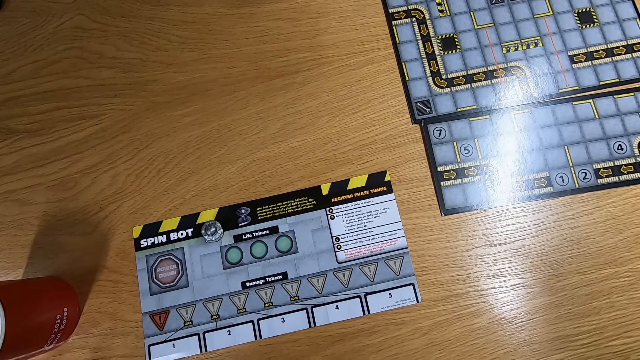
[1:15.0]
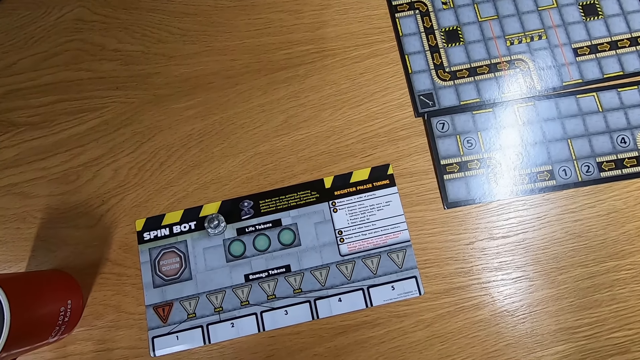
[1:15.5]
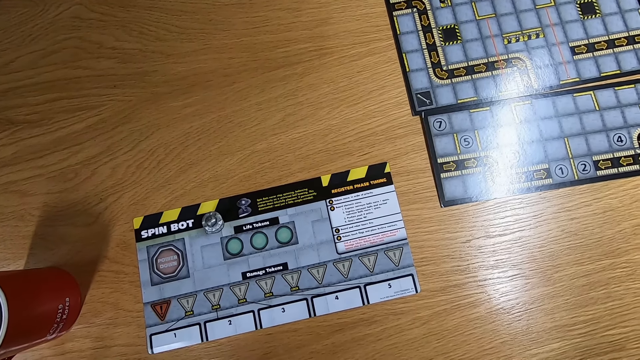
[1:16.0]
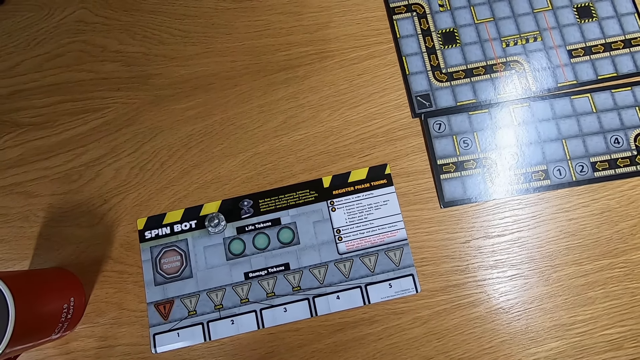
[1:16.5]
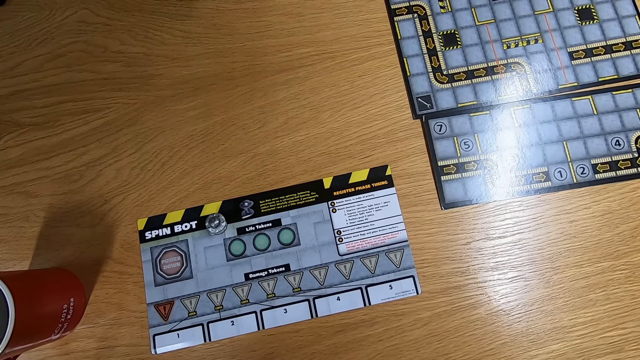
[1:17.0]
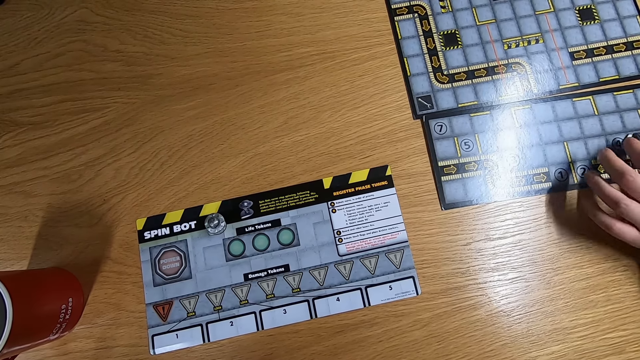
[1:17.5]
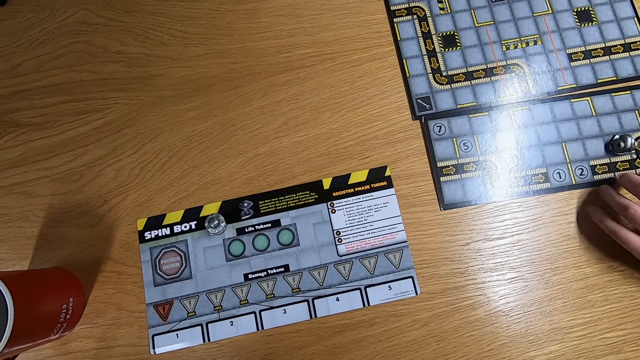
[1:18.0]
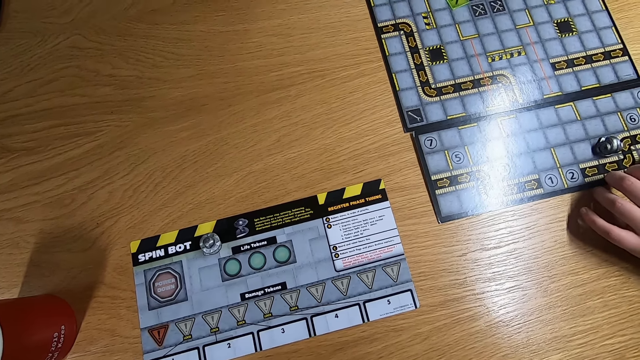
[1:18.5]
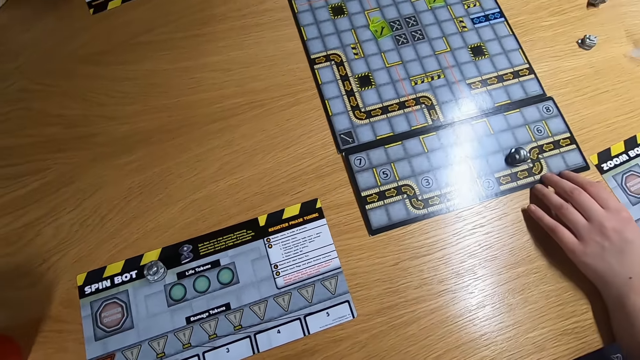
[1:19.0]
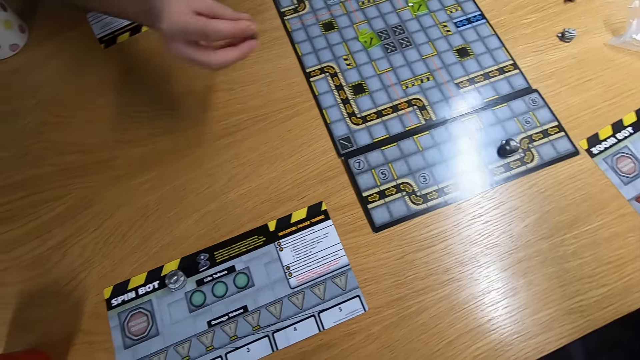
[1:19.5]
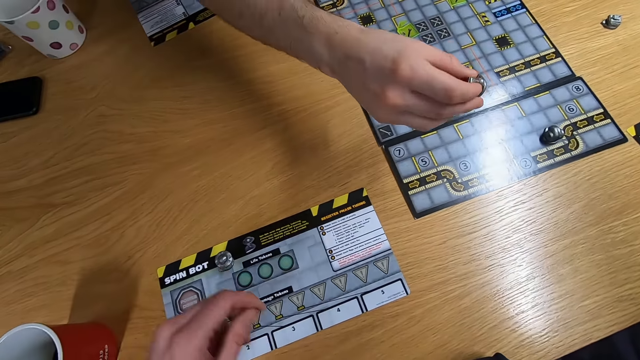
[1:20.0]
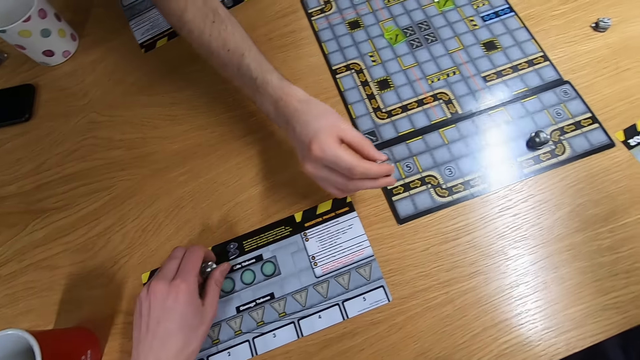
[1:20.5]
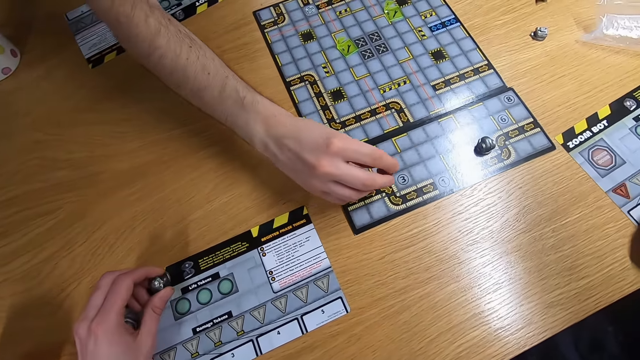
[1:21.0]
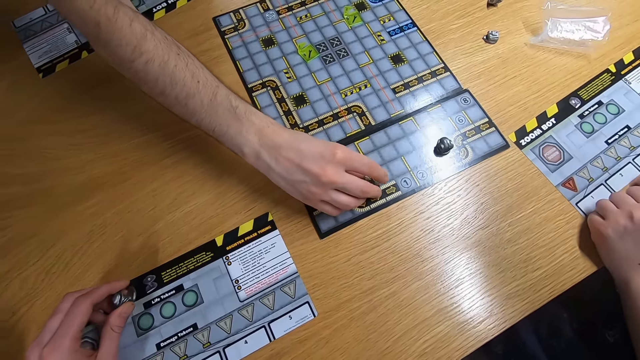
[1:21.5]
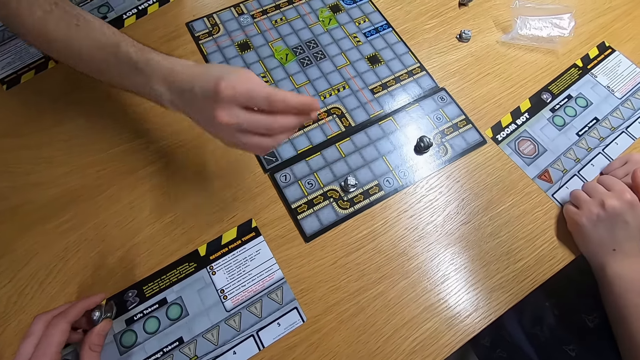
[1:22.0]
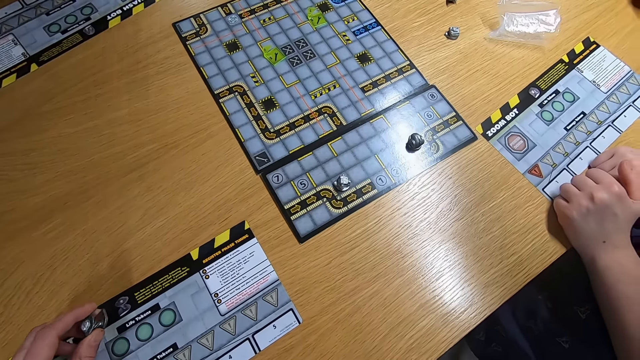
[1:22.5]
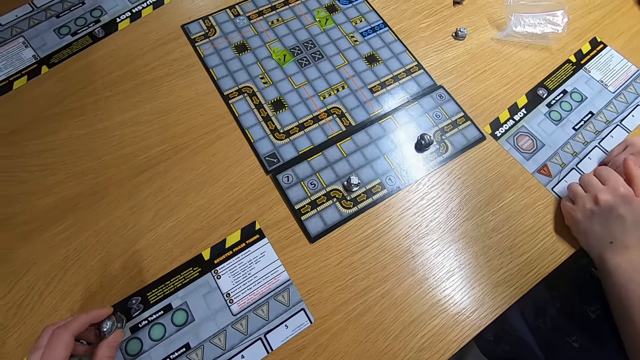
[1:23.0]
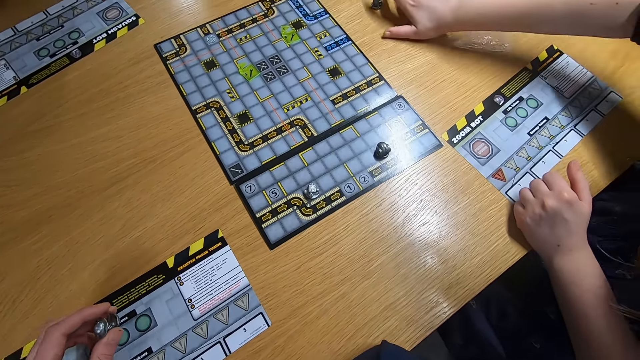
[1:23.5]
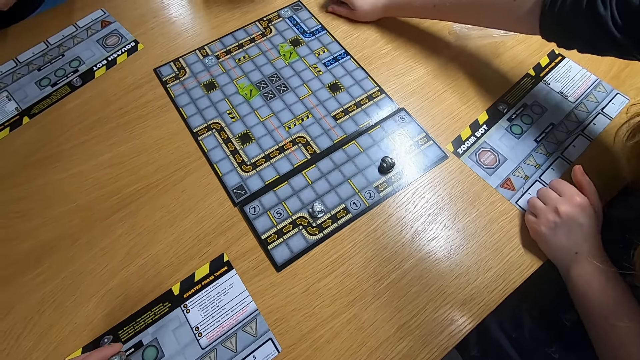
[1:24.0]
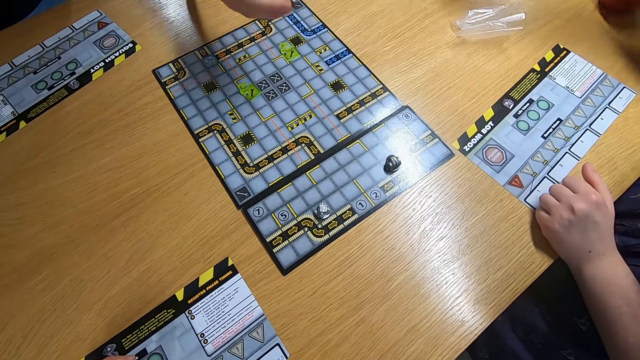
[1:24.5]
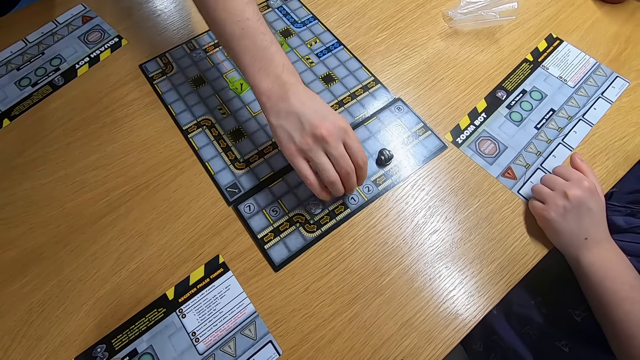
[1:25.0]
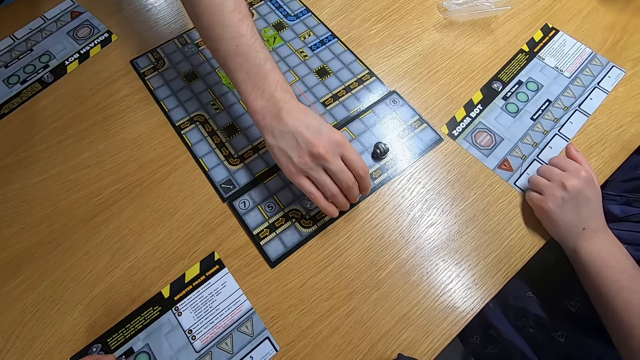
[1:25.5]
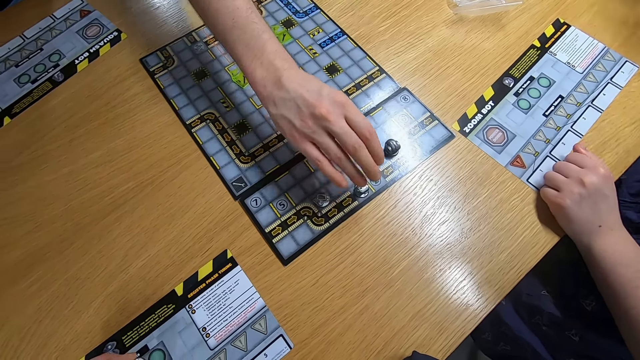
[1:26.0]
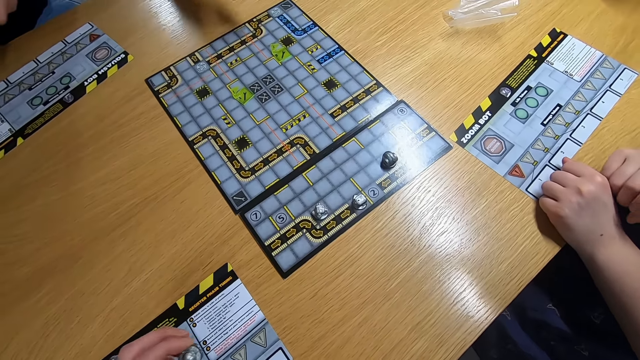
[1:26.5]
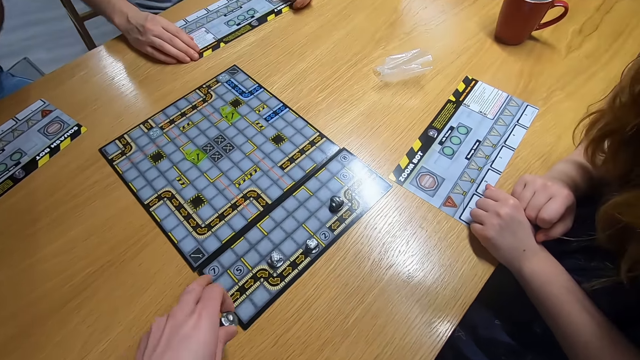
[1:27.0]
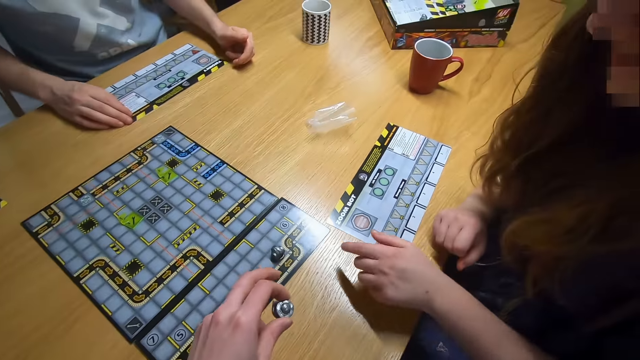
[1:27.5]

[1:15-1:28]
A lady plays the board game with the left hand. A man swings the right hand. The camera wearer picks the board game piece with the left hand. They check the marker. The man plays the board game with the right hand. The camera wearer stares at the board game. The lady swings the right hand and picks the board game pieces with the right hand. Another man swings the right hand and plays the board game. The camera wearer swings the left hand.

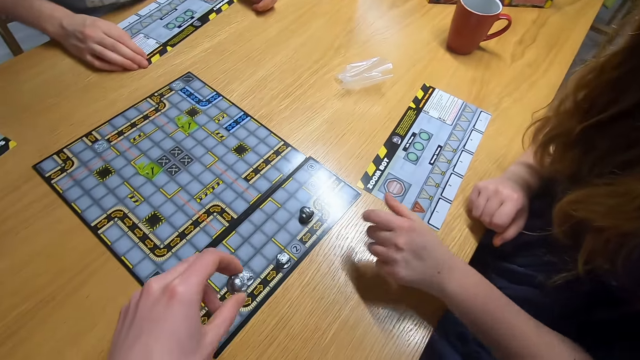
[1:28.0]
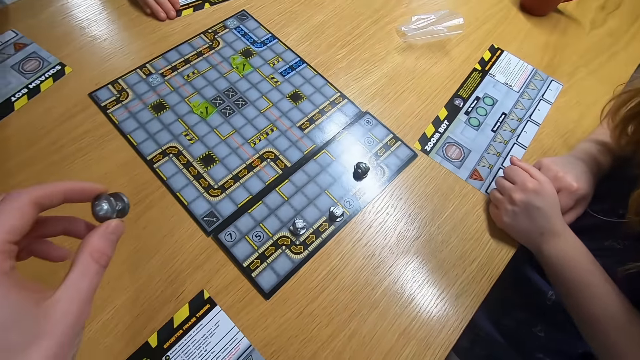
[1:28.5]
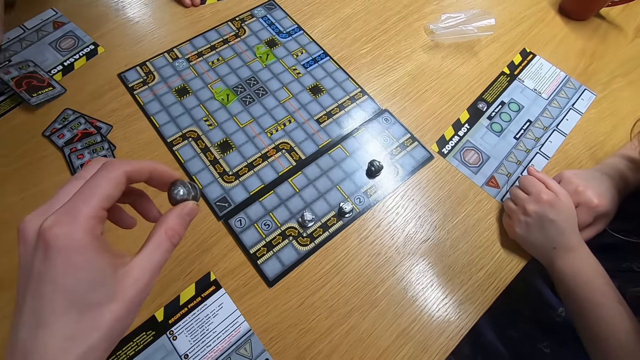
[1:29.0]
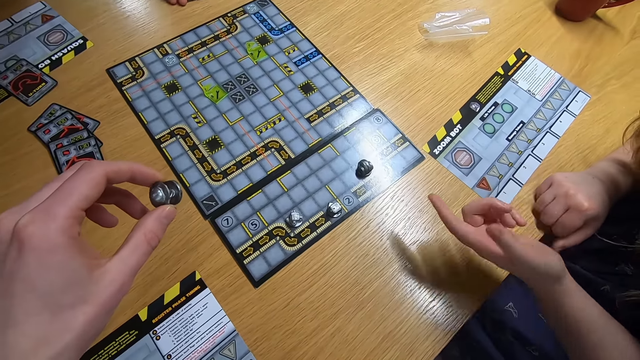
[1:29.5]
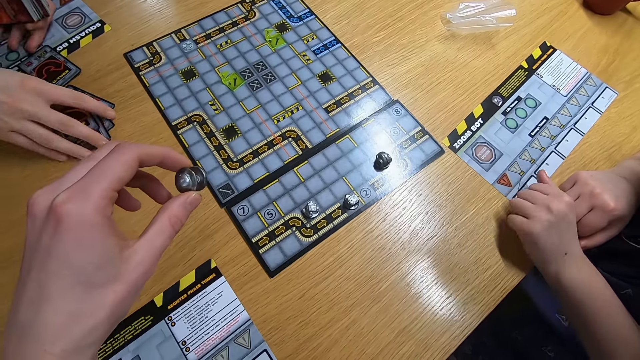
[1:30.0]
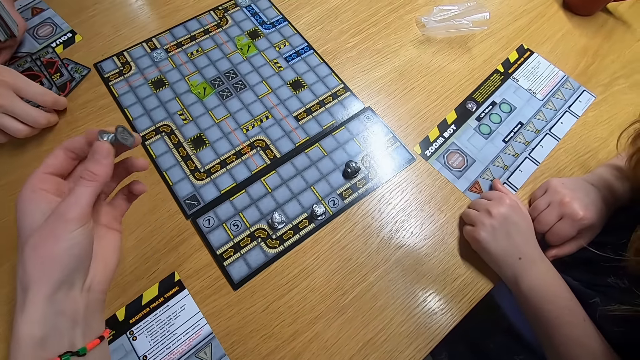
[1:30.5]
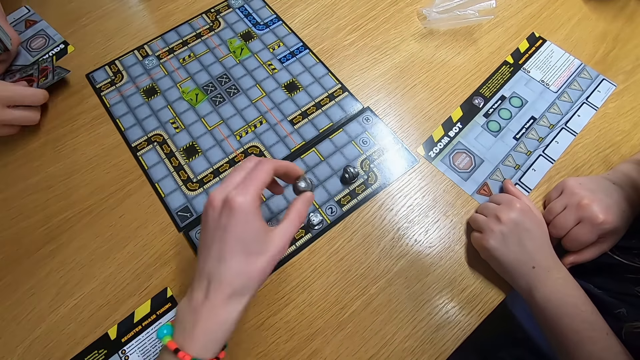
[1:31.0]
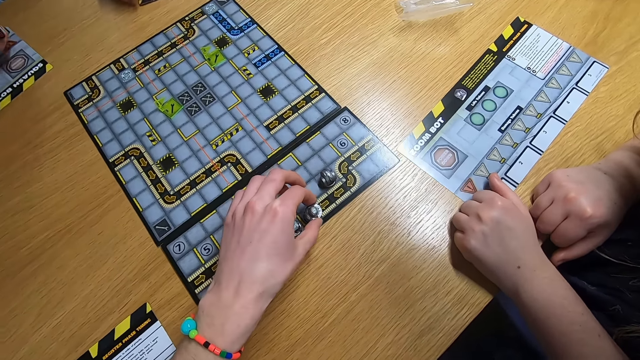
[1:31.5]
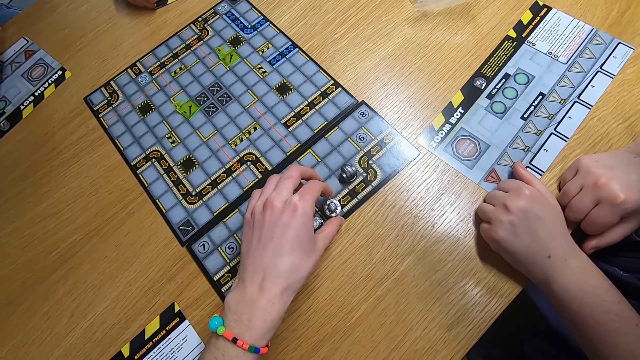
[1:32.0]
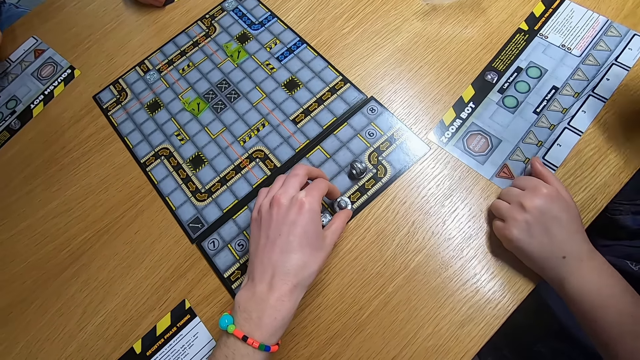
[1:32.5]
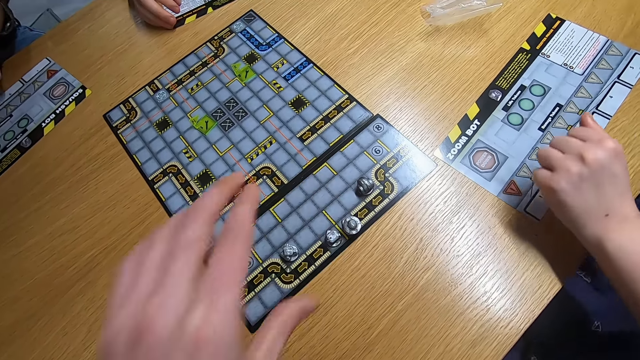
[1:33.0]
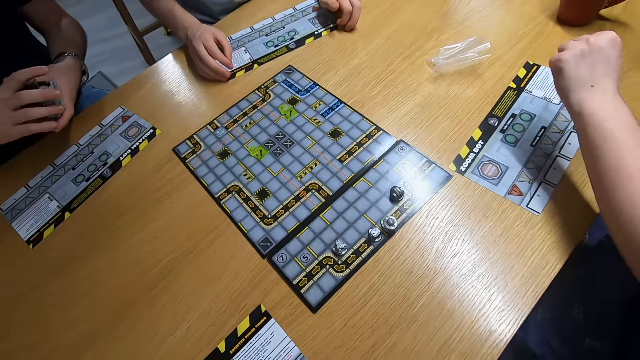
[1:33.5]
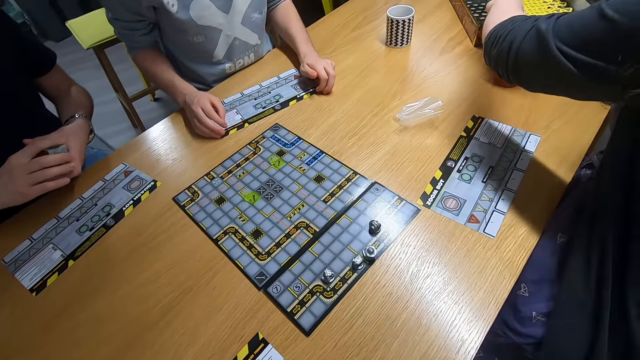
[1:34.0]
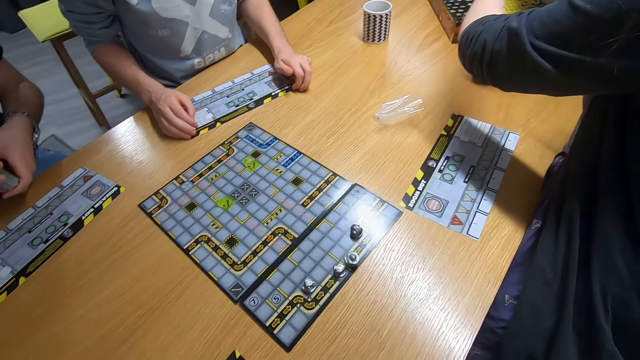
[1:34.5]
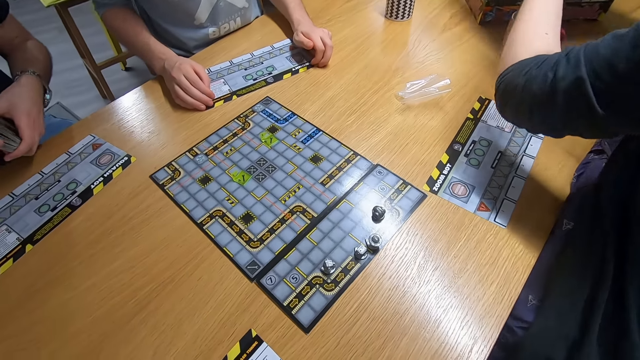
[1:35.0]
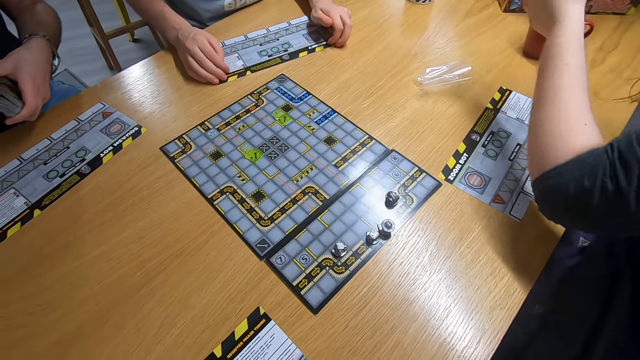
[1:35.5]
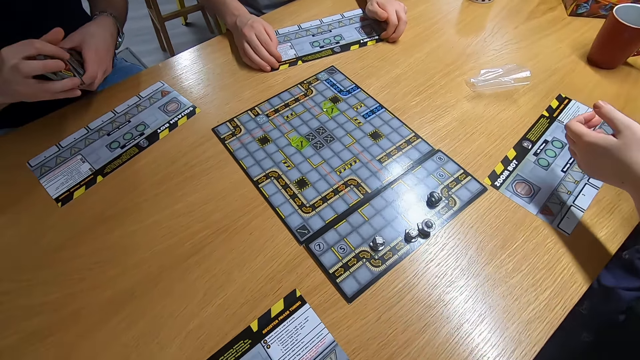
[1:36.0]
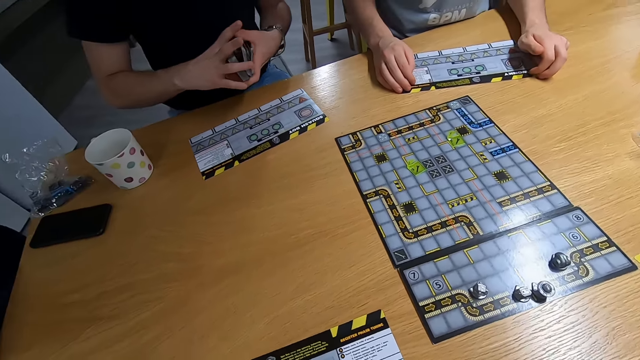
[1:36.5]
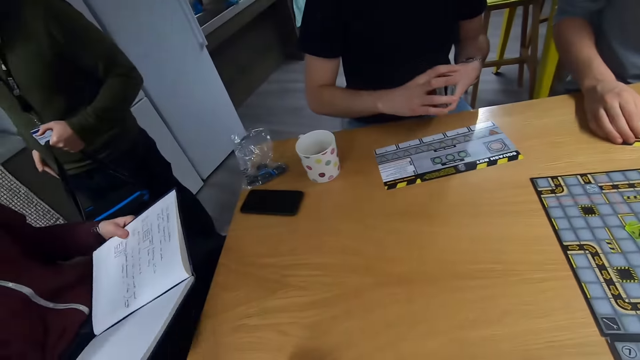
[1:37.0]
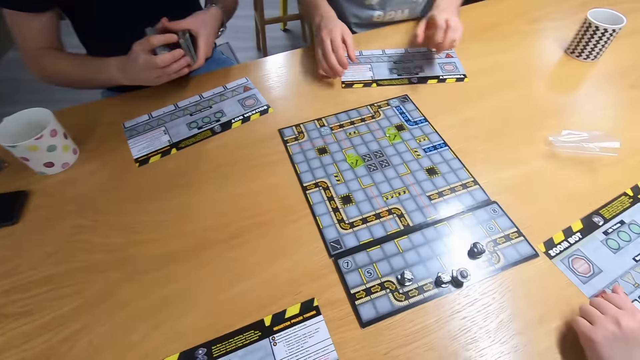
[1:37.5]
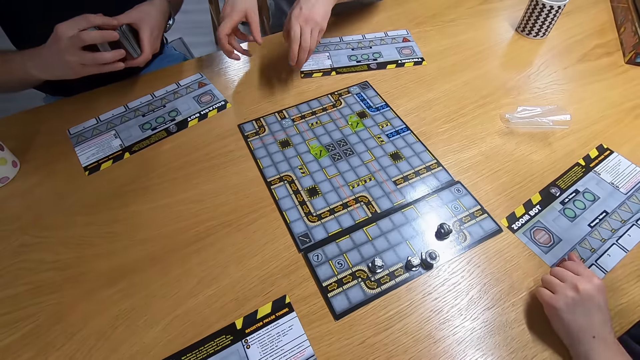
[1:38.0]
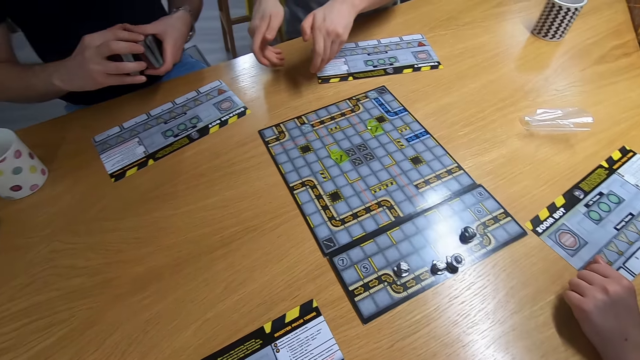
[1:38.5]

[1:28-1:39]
A lady touches the board game. A man picks the cards with the left hand. The camera wearer swings the left hand. They place the marker on the board. They play the board game. The lady picks something with both hands. The camera wearer stares at the board game. The man shuffles the cards on the hands. Another man swings both hands. A third man swings both hands.
